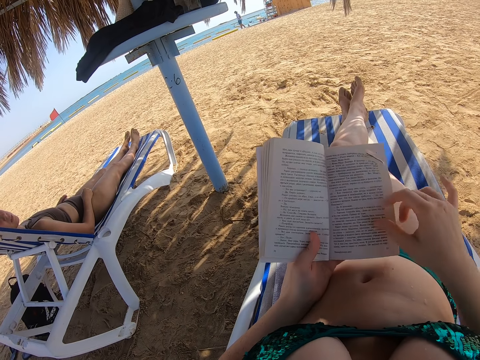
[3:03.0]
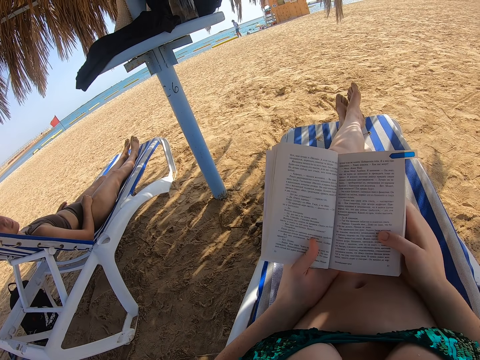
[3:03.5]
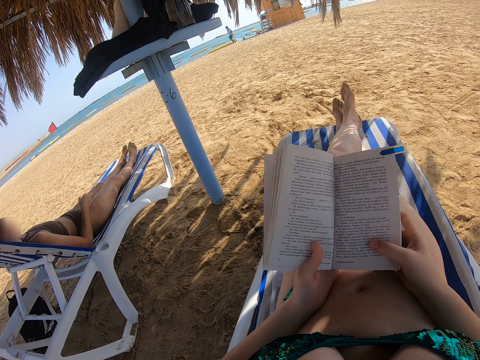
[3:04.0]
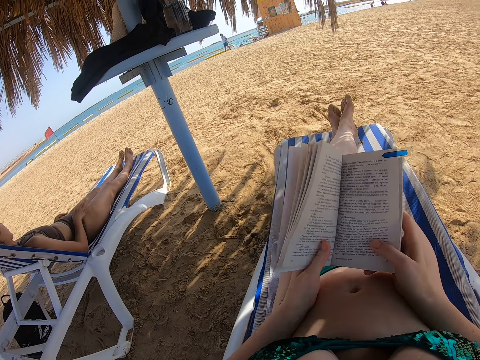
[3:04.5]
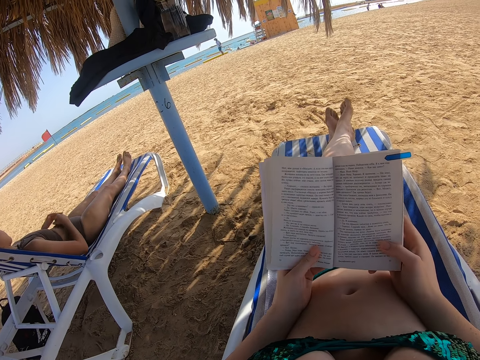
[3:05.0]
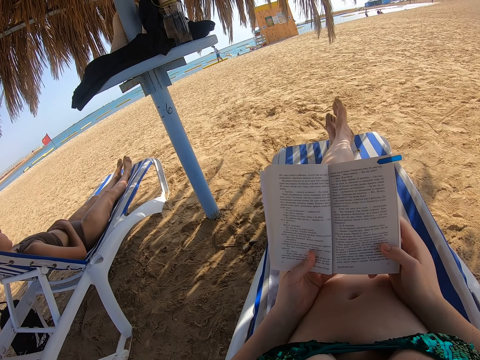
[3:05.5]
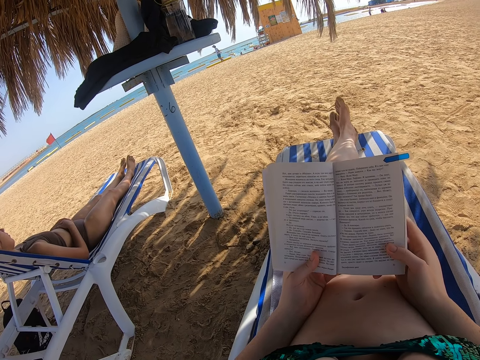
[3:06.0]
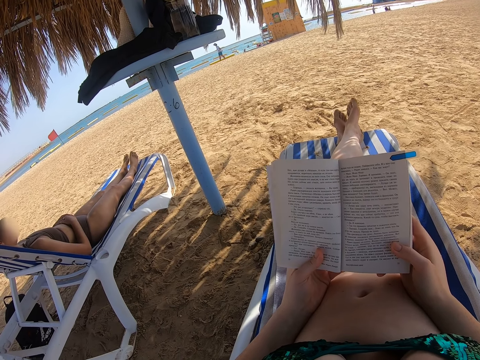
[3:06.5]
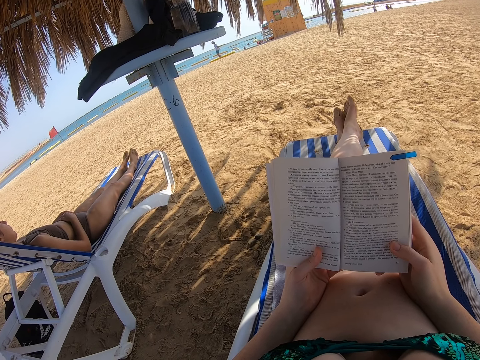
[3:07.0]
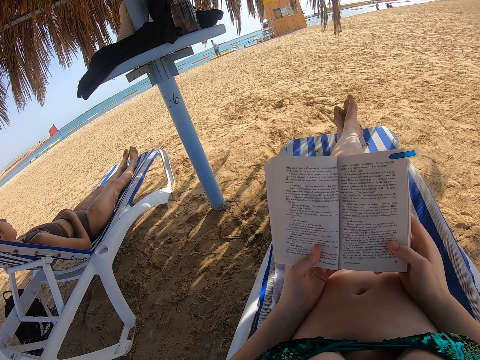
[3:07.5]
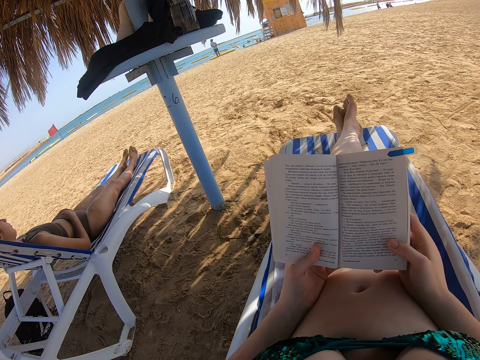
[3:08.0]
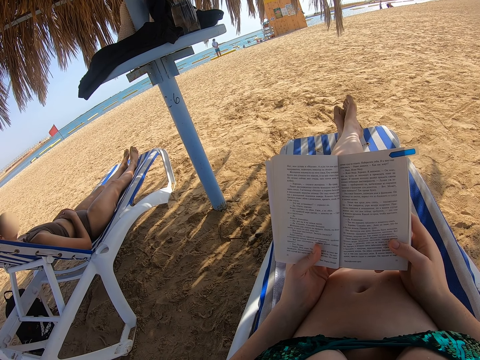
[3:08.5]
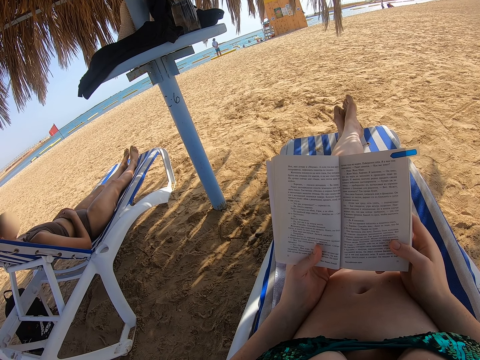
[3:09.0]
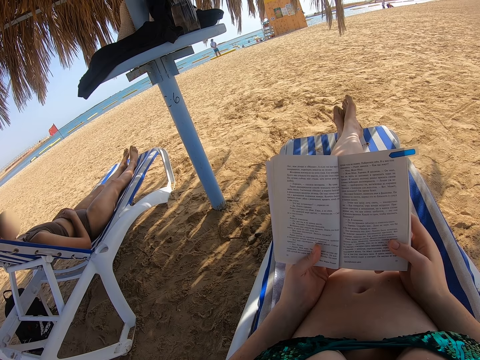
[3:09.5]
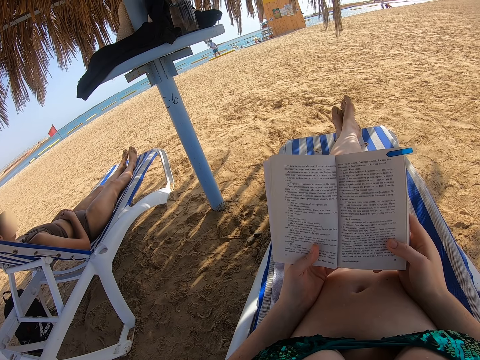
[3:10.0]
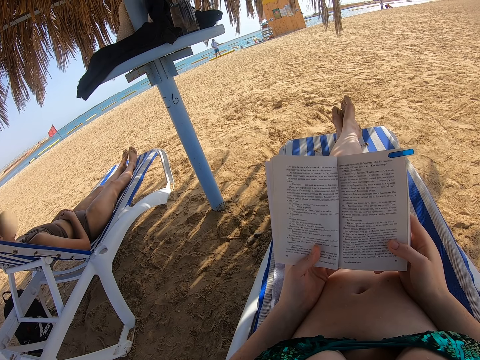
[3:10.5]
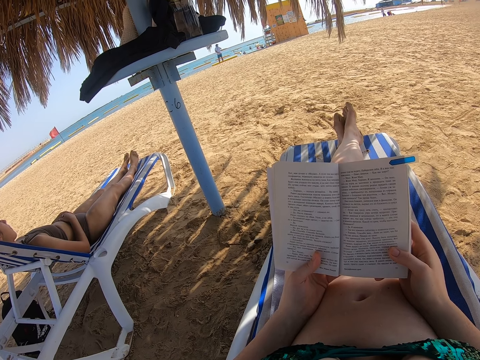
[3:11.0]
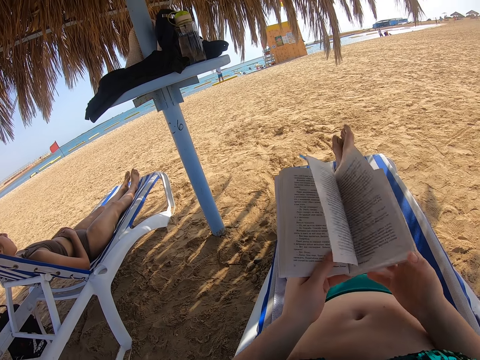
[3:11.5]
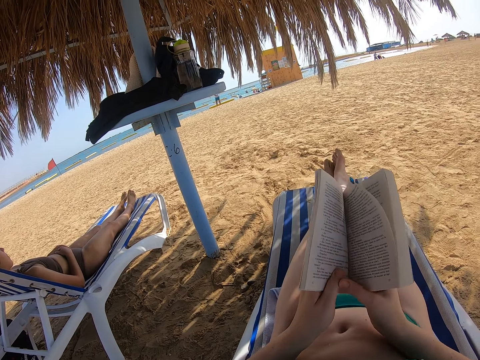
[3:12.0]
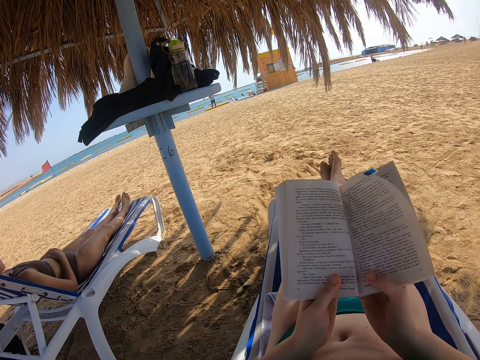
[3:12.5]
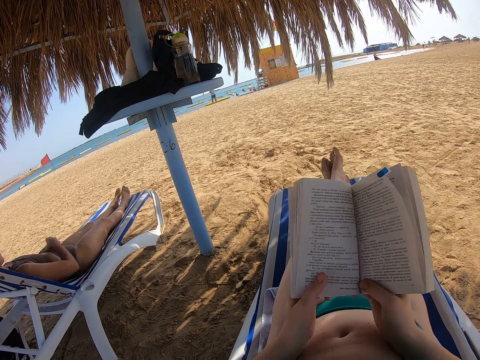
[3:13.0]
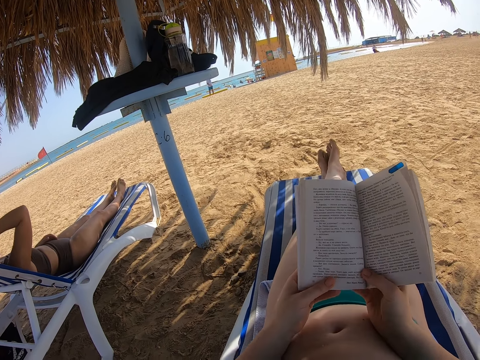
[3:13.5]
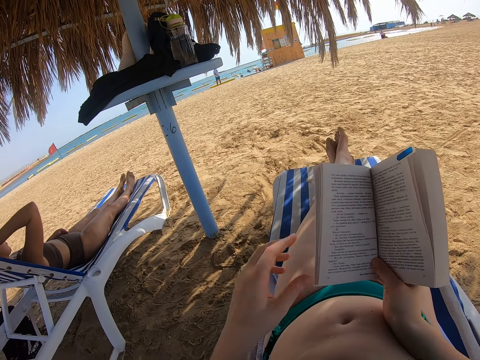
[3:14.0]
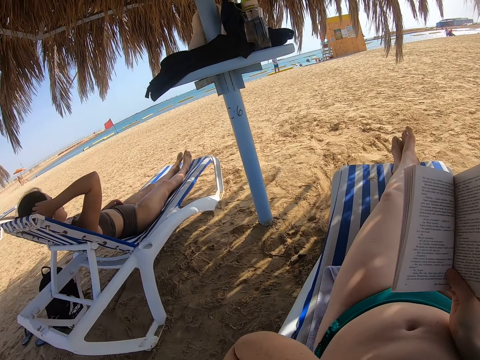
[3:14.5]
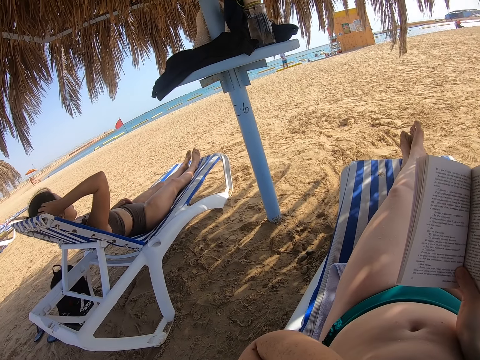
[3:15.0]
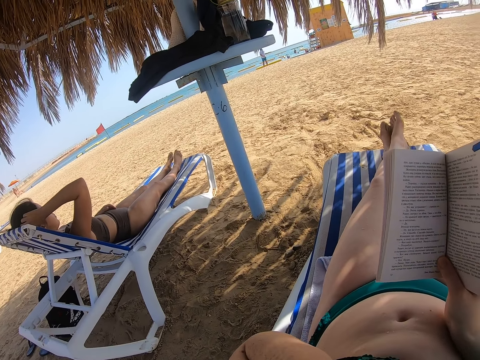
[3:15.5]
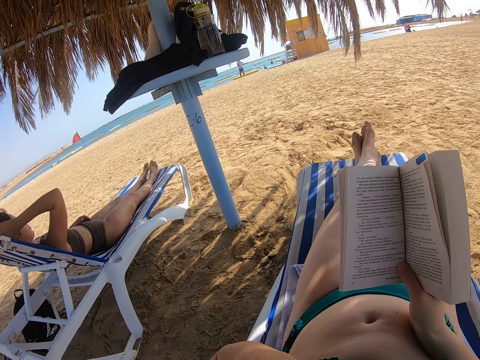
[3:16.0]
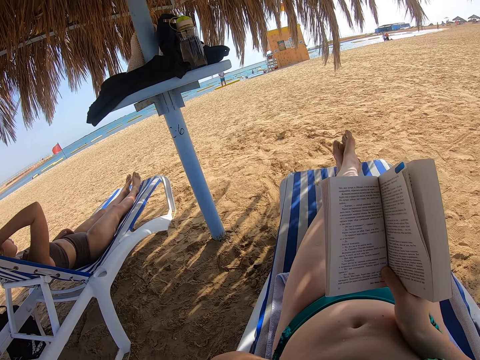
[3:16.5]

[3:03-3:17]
The camera wearer flips the book. They hold the book with both hands and read the book. They adjust the book in the hands and read the book. A lady scratches the head. The camera wearer touches the face. They raise the left hand towards something.

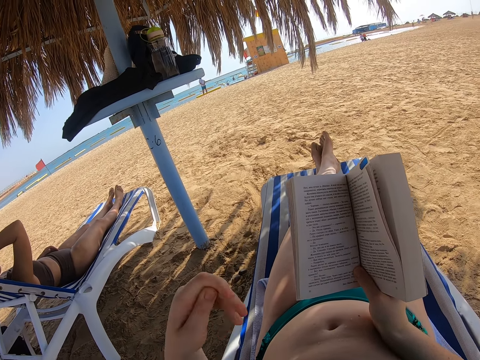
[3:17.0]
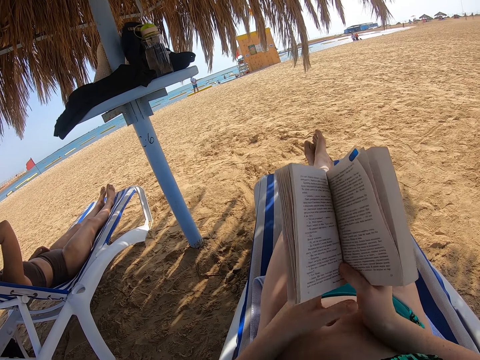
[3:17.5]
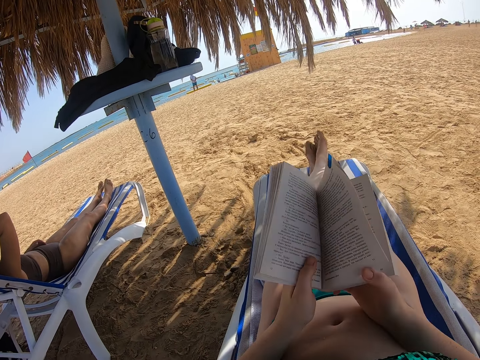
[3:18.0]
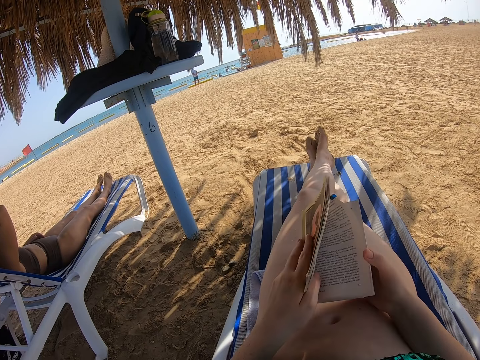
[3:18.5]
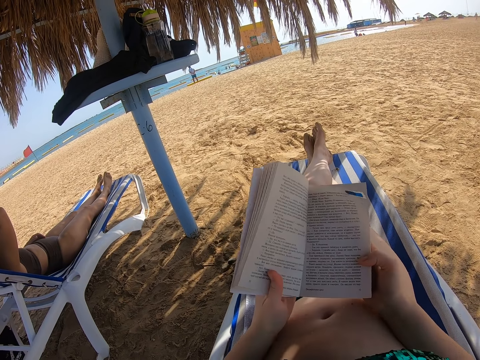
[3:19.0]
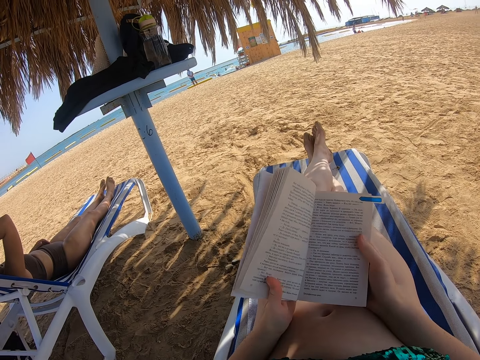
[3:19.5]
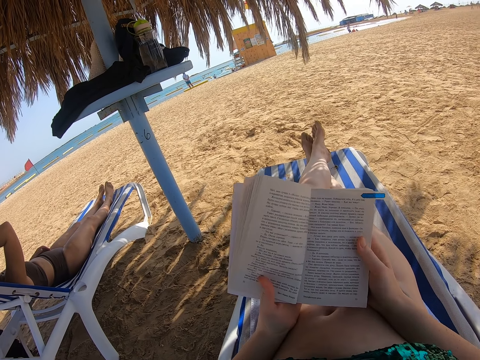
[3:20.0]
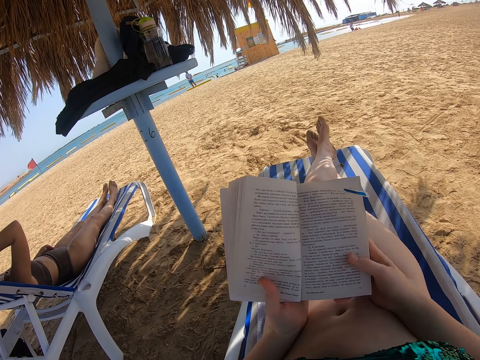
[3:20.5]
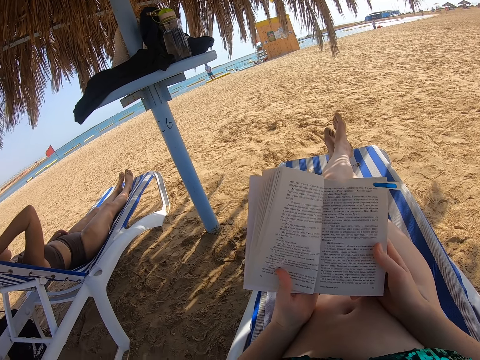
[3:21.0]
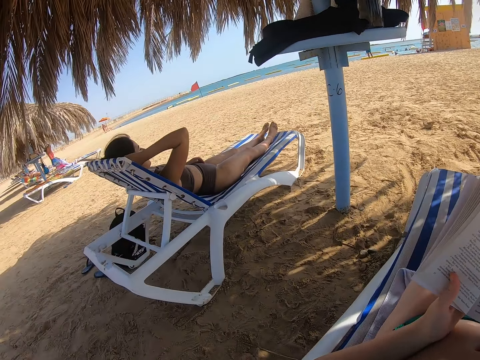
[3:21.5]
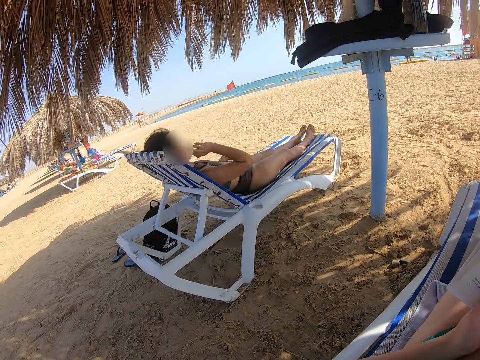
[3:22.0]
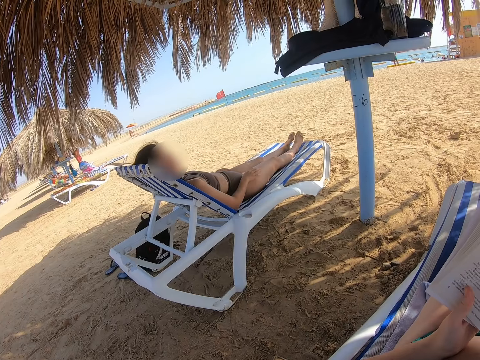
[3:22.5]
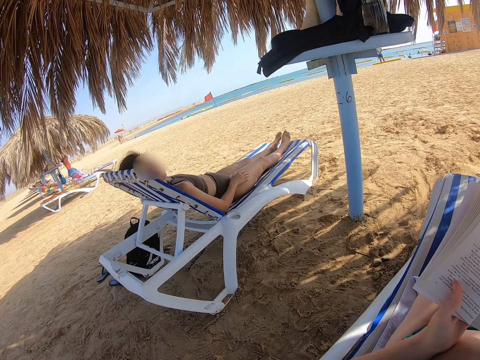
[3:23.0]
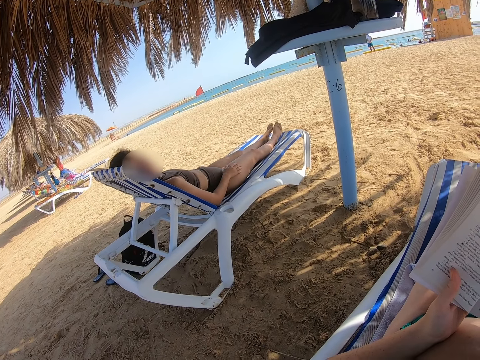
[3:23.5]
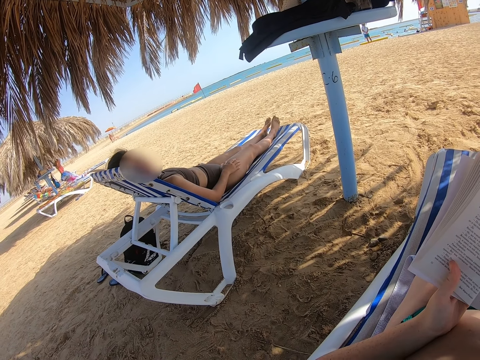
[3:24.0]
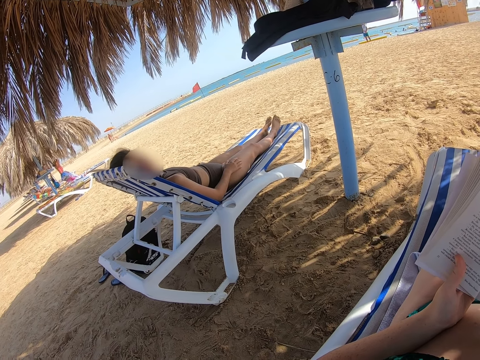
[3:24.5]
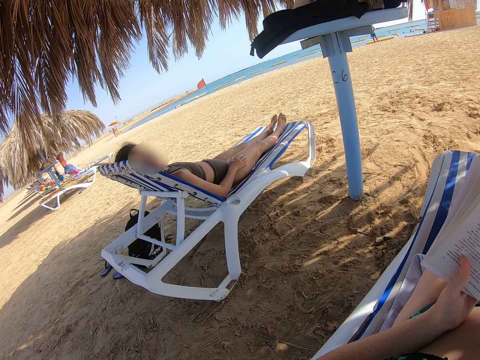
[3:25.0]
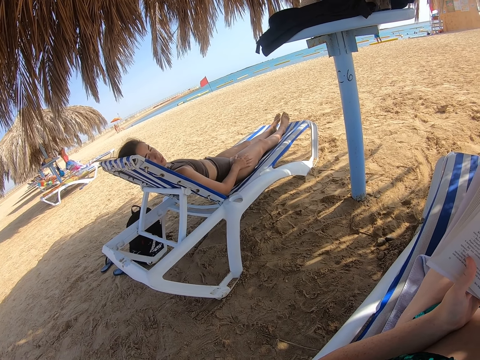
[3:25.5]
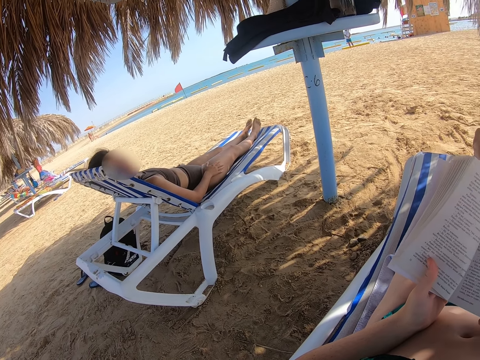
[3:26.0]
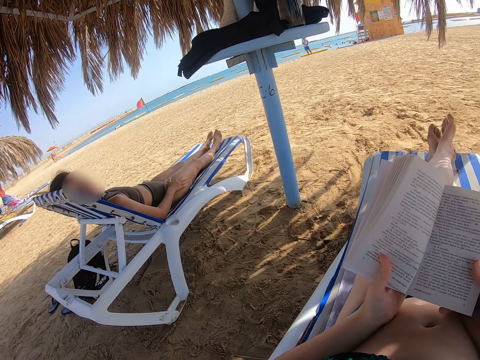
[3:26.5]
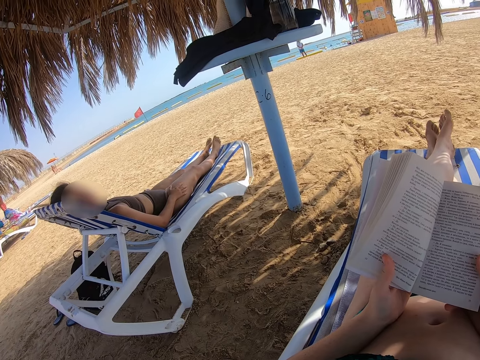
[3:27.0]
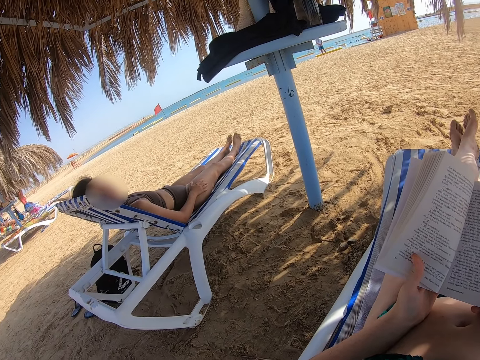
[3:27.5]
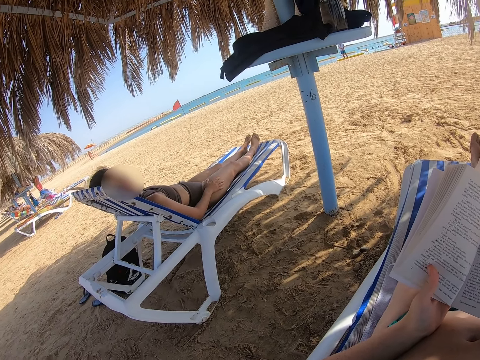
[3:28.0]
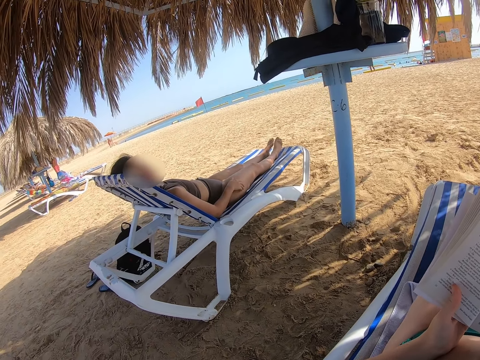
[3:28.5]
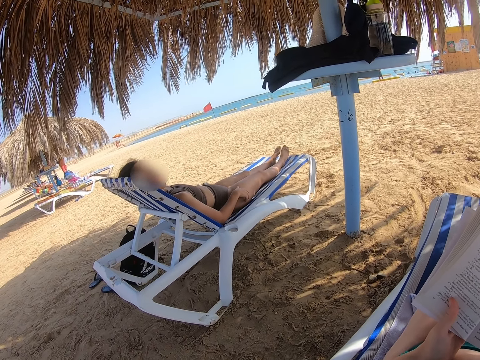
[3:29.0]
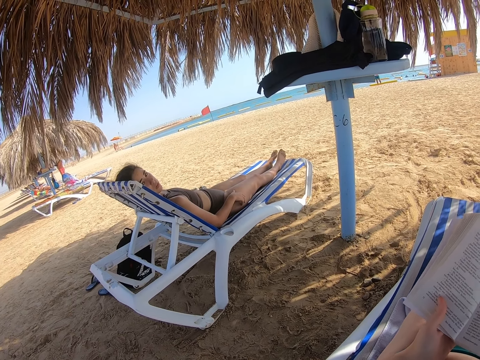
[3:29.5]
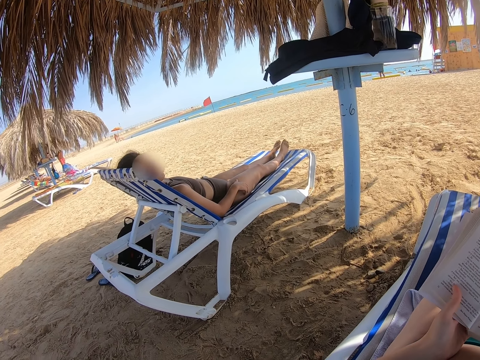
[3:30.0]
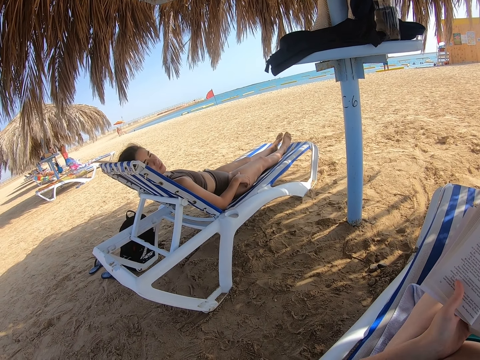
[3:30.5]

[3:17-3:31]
The camera wearer holds the book with both hands. They withdraw the left hand from something. They read the book. They interact with a lady. They look at the lady.
